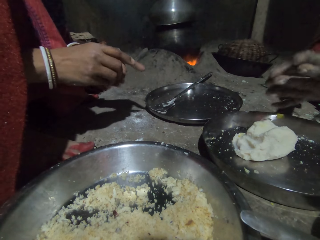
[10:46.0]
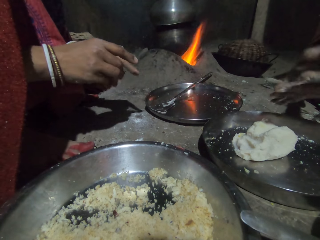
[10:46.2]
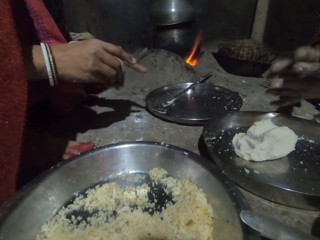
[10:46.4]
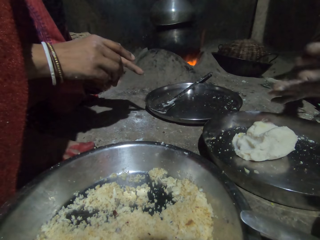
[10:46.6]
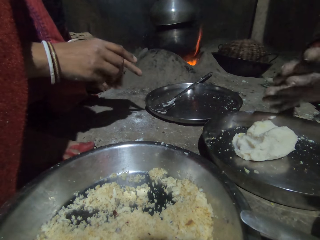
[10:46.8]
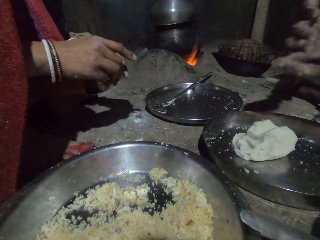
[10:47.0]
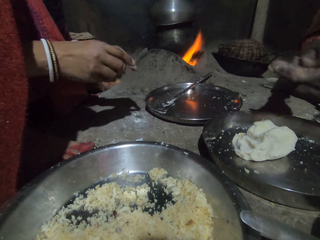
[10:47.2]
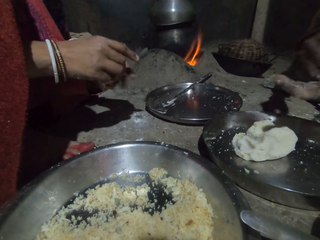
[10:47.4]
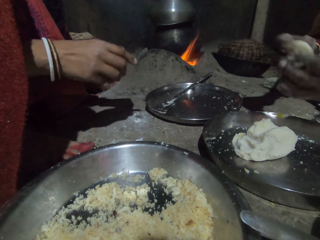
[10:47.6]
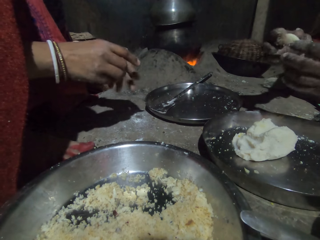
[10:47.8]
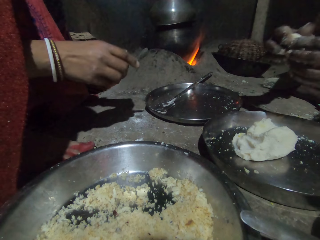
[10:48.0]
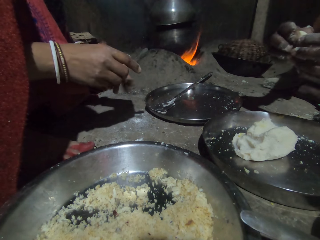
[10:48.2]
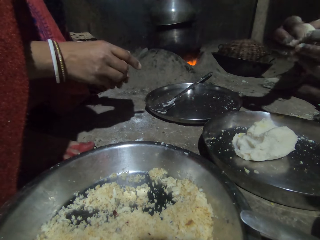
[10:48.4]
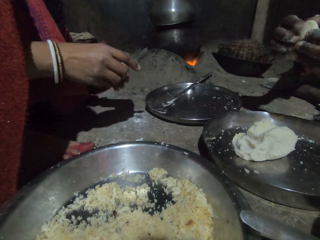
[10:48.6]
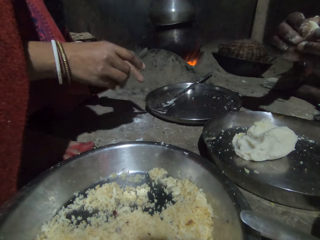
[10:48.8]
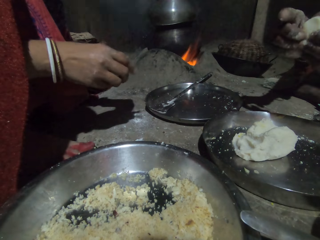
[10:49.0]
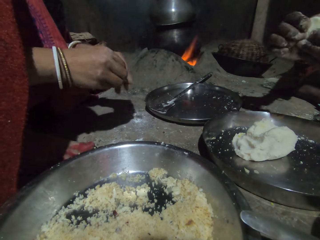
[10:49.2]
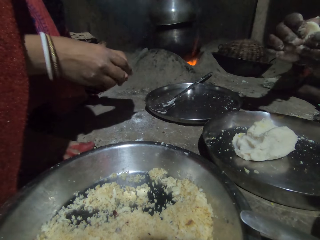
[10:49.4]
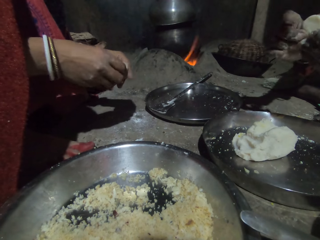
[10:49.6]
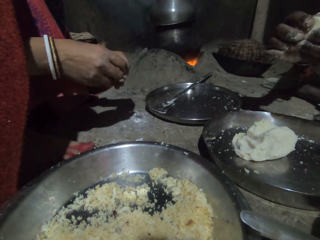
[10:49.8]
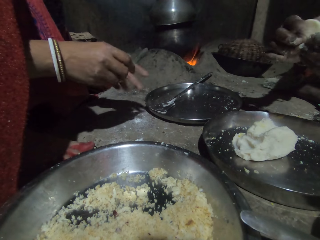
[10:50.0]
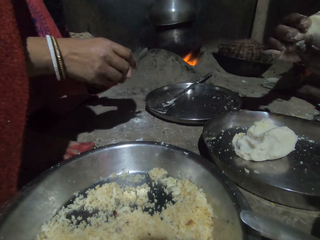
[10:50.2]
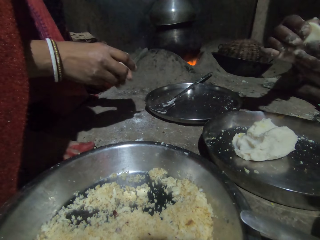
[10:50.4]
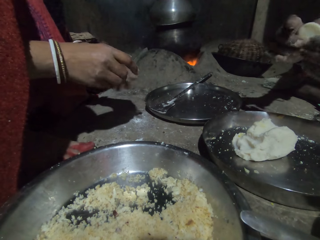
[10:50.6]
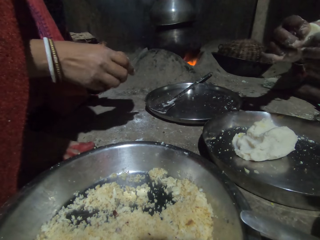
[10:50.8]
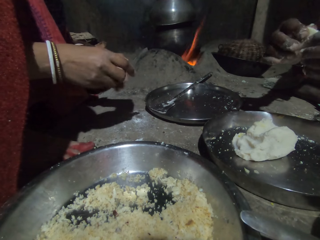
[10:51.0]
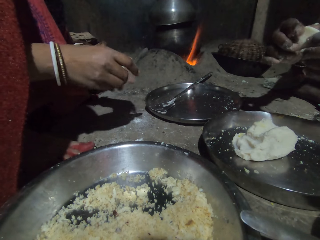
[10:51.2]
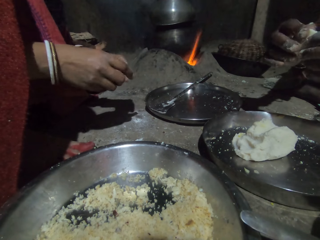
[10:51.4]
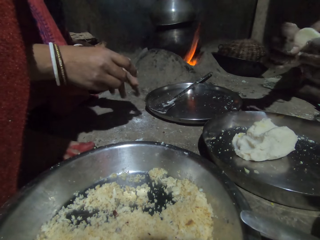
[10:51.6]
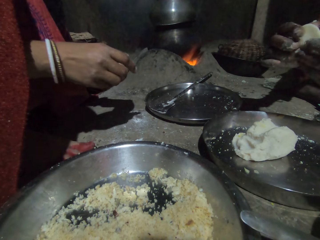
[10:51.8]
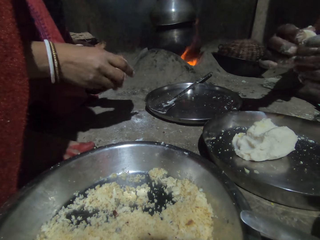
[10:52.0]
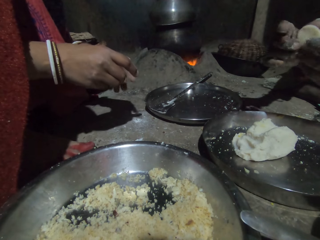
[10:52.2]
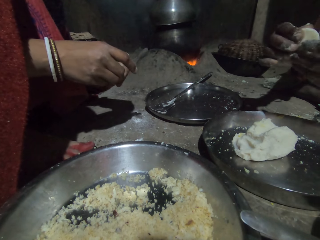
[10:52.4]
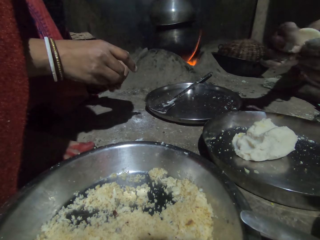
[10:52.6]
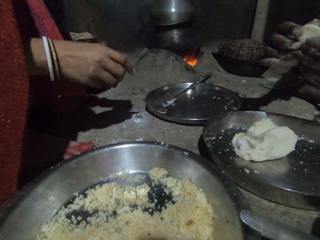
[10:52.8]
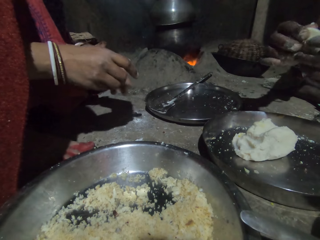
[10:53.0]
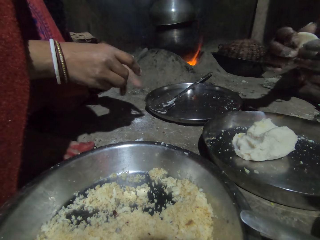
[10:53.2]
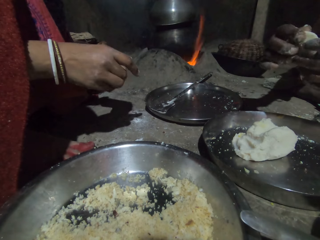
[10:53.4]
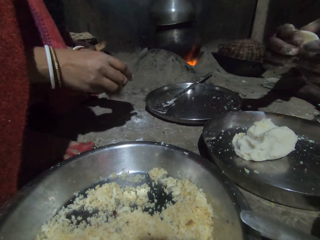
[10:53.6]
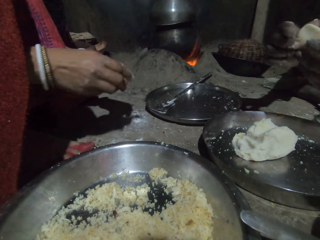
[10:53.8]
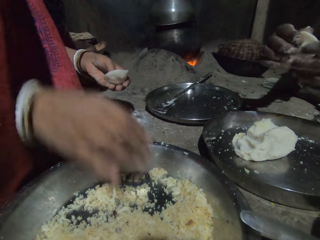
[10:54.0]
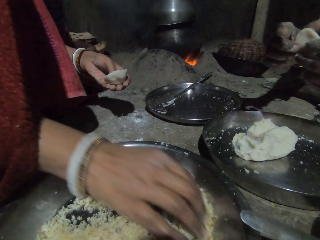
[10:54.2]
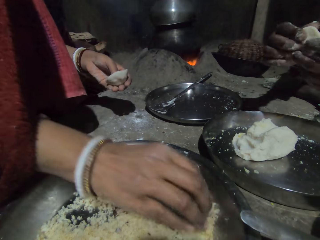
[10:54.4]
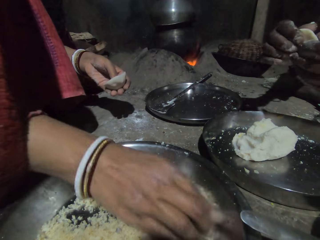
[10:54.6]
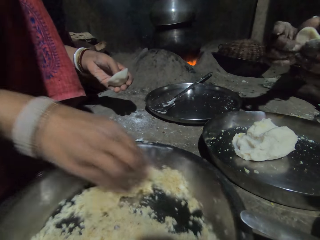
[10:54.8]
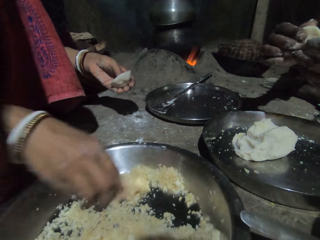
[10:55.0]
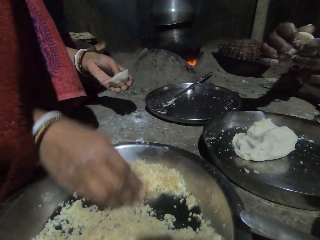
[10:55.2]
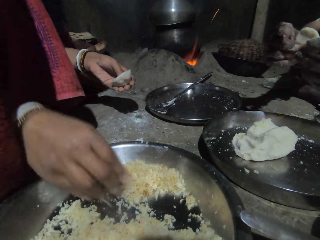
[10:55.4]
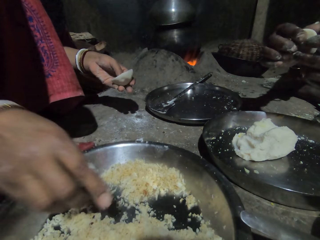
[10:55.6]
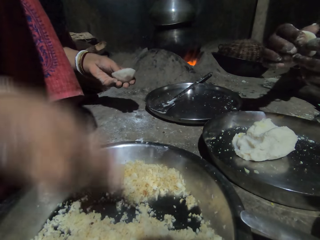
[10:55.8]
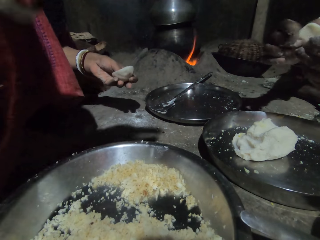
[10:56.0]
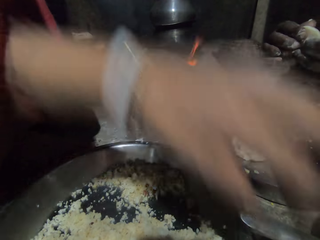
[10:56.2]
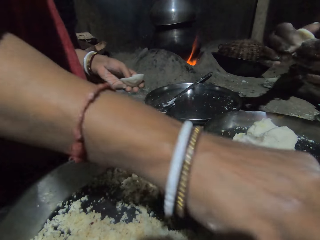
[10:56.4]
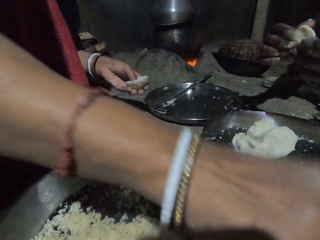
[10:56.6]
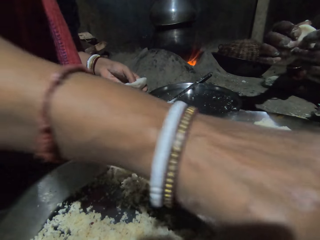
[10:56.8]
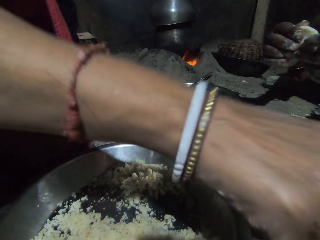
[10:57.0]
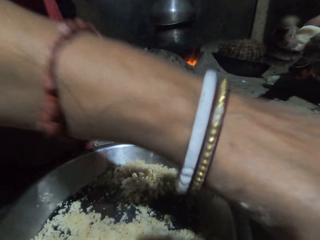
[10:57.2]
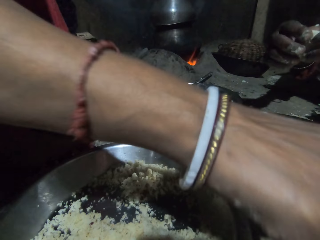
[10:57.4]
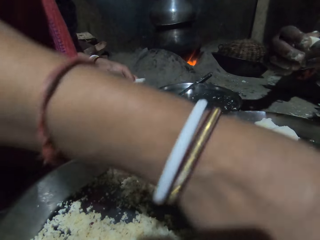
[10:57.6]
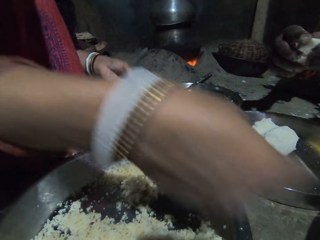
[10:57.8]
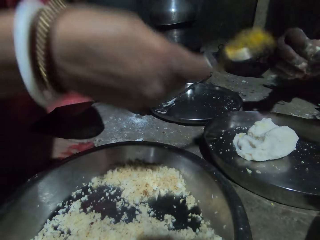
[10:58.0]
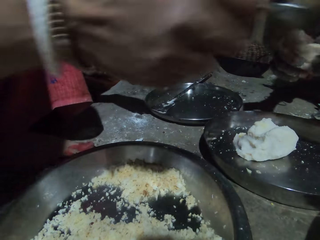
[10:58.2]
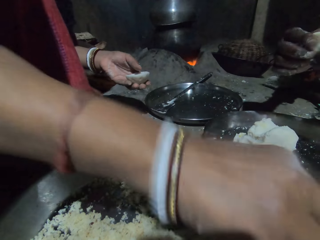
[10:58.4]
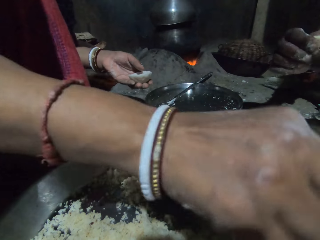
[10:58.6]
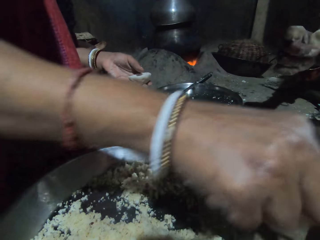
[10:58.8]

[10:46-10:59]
A person shapes the flour with both hands. Another person picks up something with the right hand.

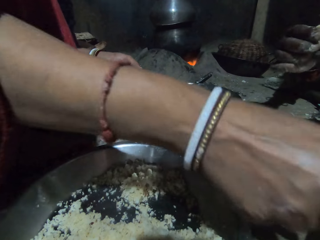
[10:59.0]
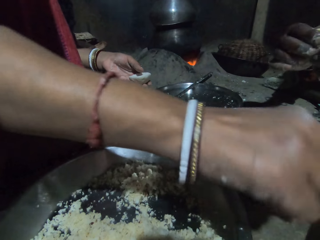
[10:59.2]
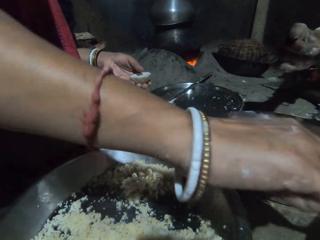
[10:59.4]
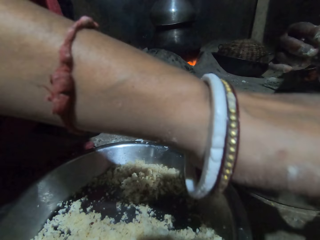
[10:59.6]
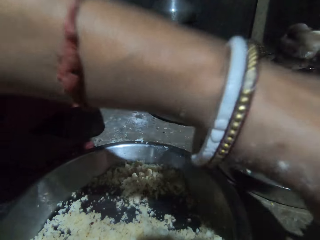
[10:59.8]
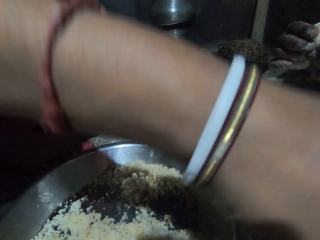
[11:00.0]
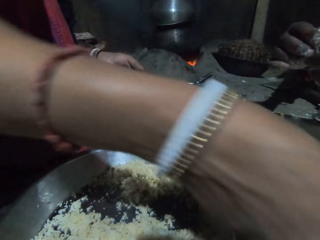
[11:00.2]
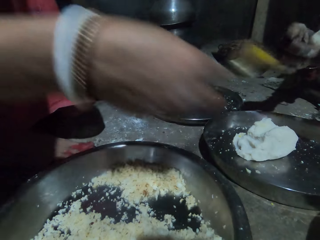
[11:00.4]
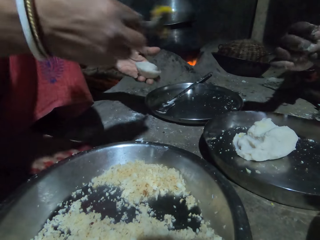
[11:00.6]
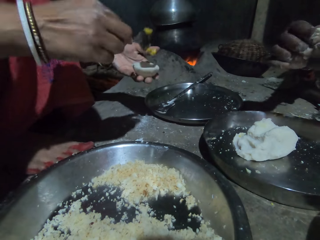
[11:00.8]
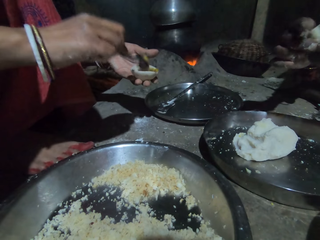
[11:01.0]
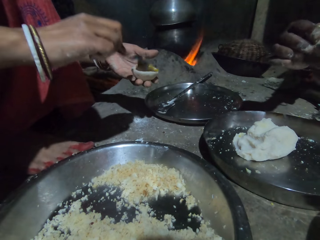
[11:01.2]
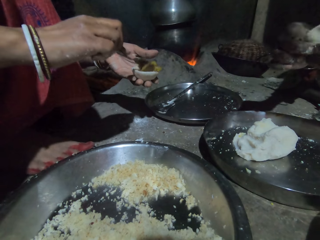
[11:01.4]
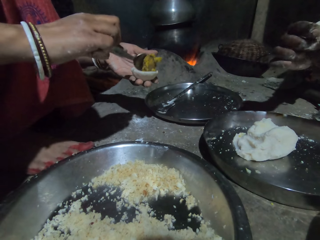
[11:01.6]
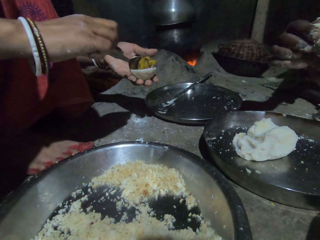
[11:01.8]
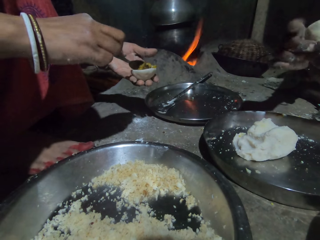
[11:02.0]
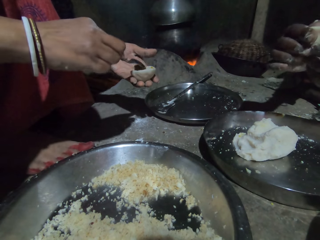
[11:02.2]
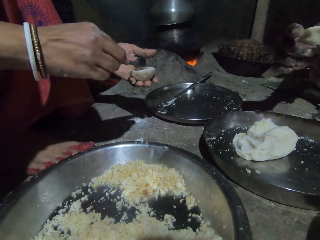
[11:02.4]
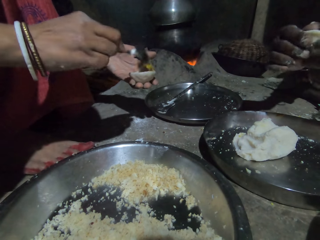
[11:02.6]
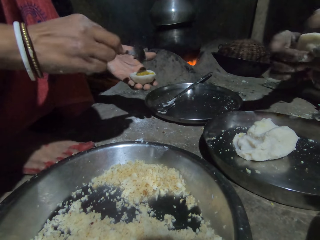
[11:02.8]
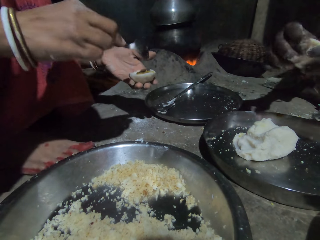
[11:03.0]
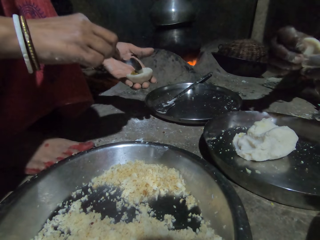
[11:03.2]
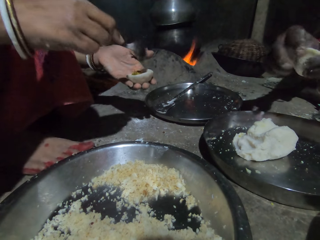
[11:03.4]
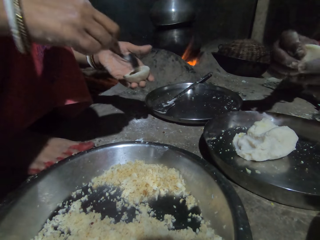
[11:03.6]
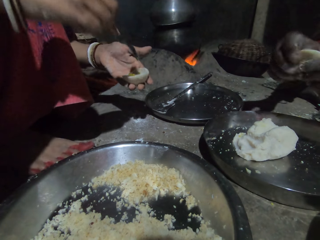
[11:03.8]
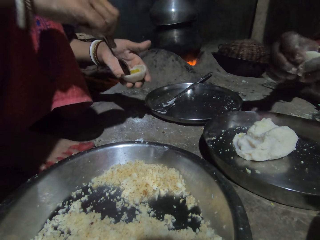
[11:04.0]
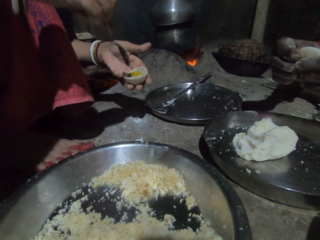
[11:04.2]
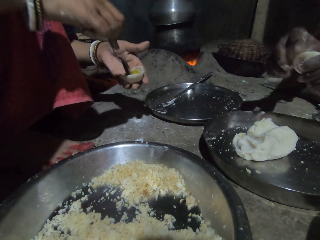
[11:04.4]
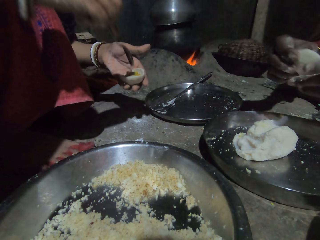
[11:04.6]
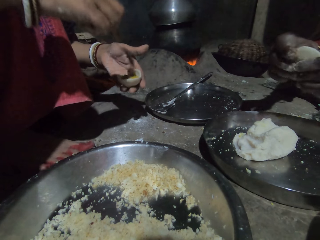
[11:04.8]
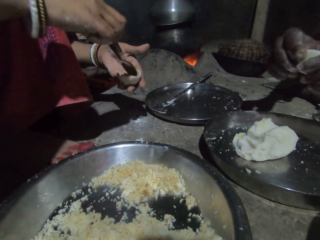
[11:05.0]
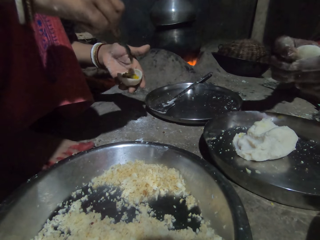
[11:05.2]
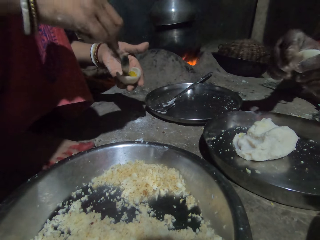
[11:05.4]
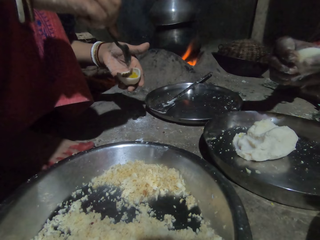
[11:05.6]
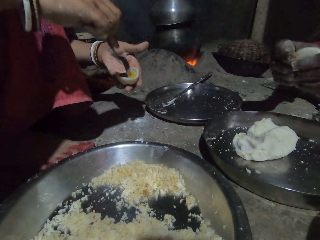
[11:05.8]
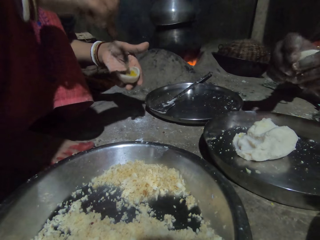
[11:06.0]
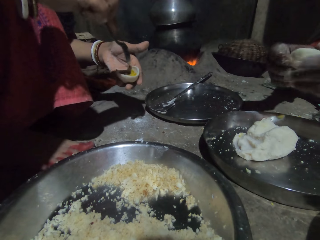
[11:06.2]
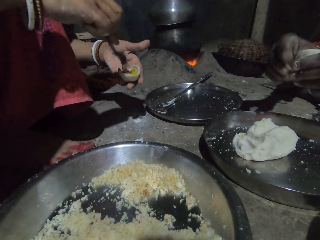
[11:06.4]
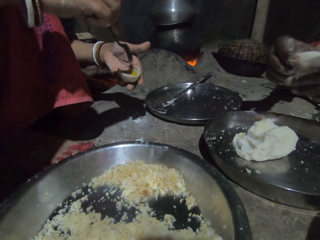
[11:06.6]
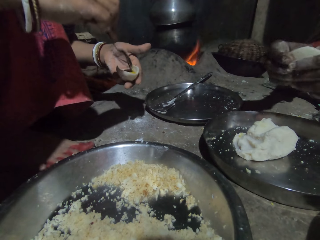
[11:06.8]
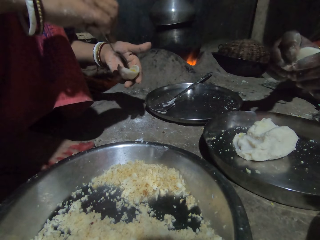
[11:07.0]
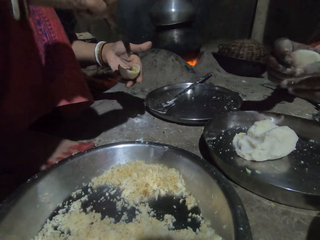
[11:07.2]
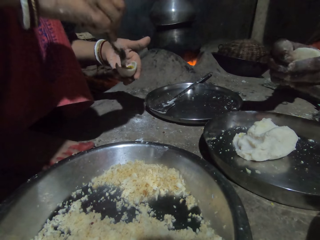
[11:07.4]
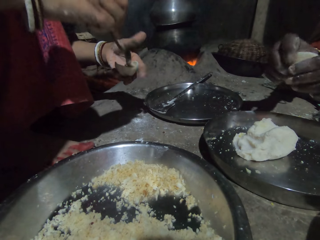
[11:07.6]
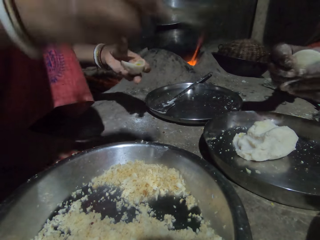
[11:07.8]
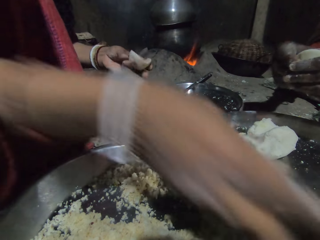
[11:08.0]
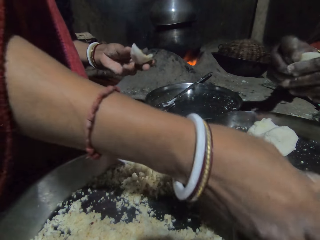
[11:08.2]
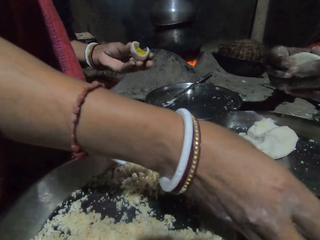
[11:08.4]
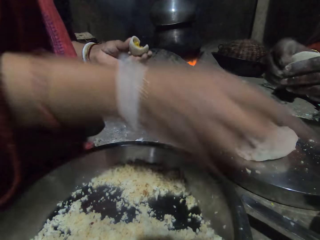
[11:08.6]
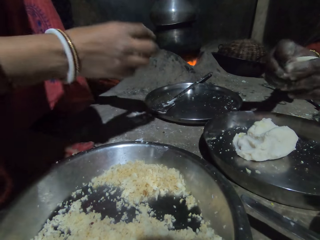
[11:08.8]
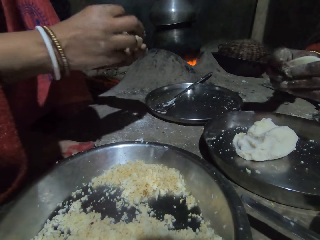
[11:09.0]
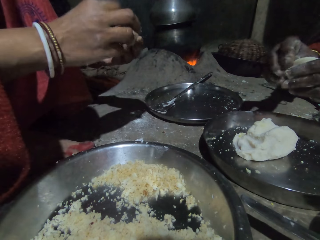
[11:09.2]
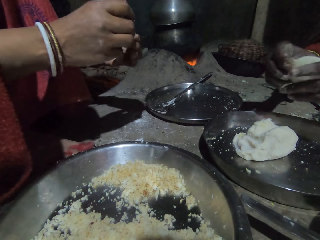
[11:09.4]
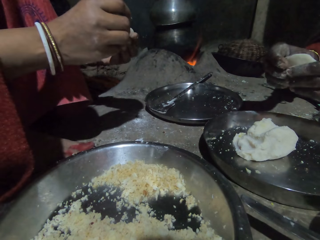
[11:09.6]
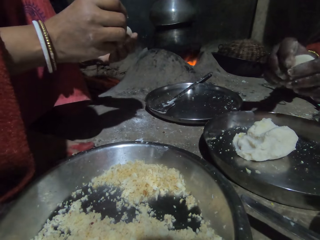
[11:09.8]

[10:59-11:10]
A person puts something on the flour with a spoon. Another person shapes the flour with both hands.
